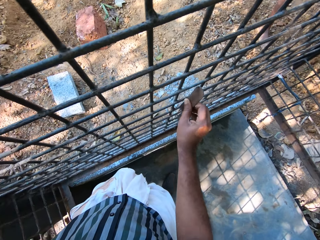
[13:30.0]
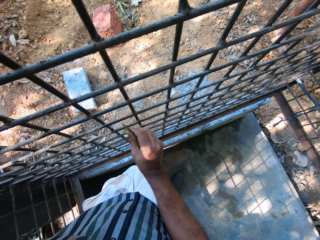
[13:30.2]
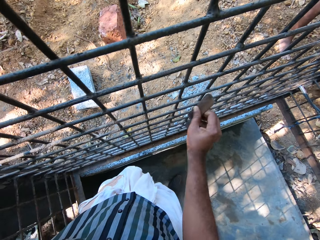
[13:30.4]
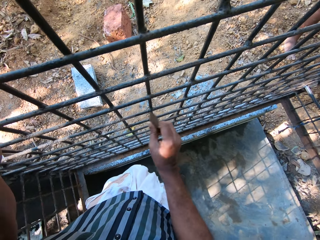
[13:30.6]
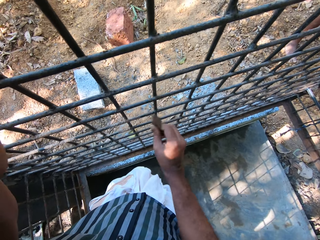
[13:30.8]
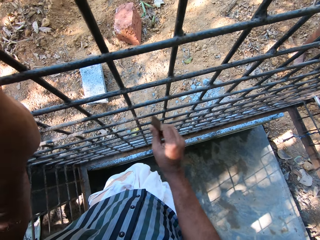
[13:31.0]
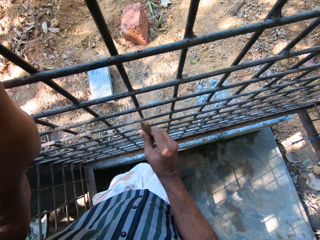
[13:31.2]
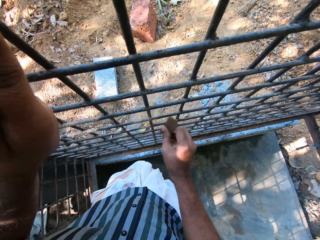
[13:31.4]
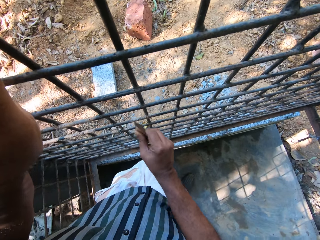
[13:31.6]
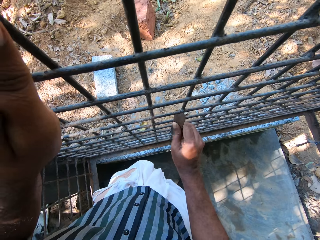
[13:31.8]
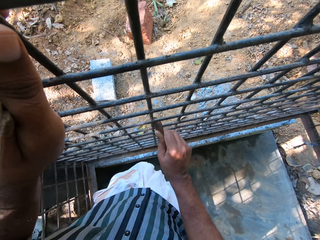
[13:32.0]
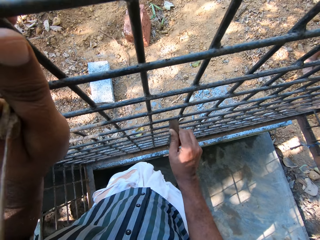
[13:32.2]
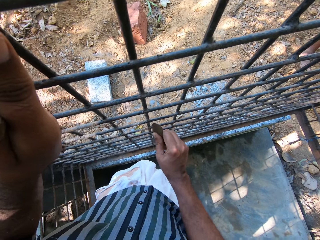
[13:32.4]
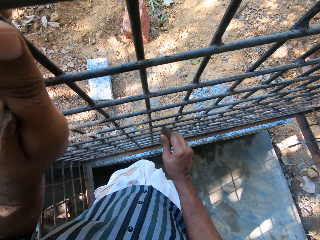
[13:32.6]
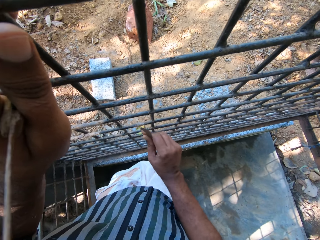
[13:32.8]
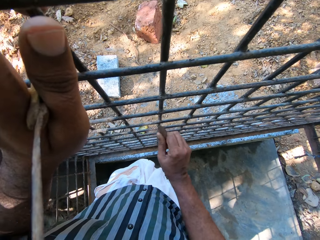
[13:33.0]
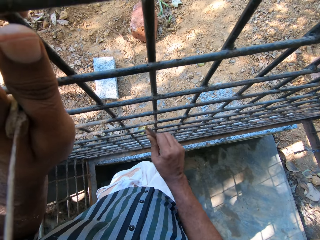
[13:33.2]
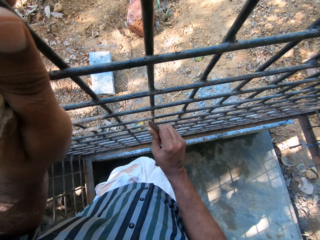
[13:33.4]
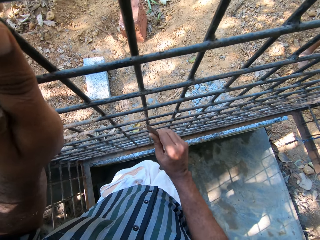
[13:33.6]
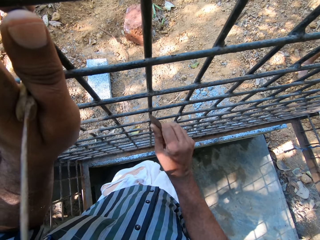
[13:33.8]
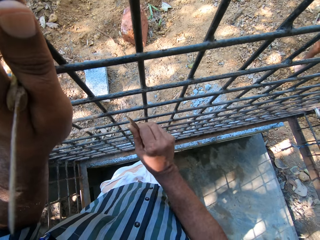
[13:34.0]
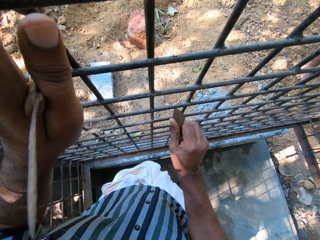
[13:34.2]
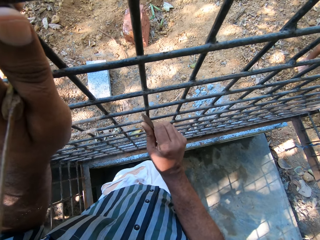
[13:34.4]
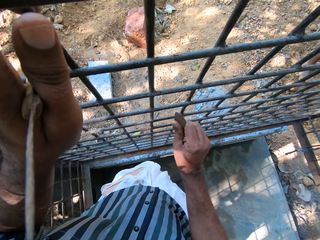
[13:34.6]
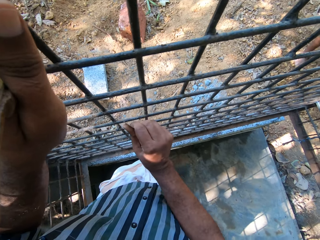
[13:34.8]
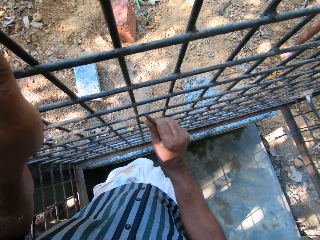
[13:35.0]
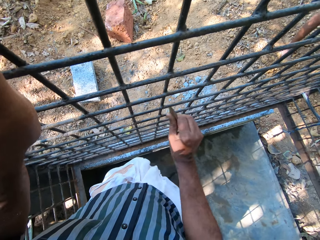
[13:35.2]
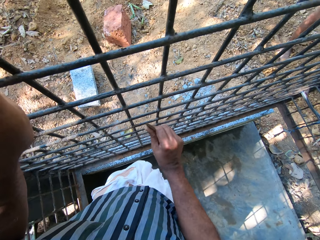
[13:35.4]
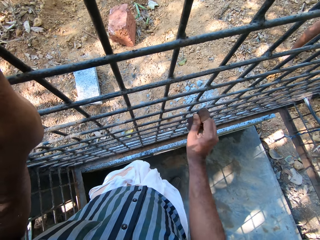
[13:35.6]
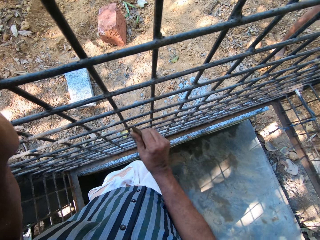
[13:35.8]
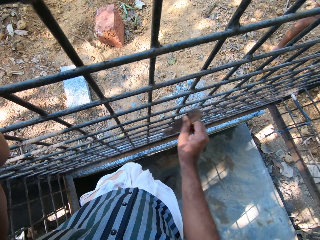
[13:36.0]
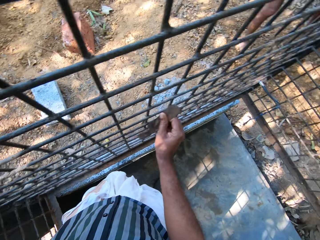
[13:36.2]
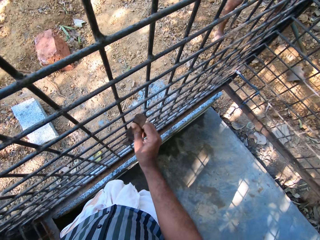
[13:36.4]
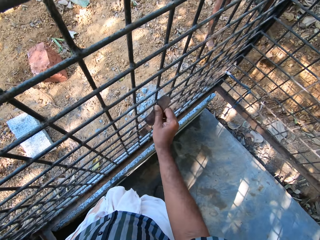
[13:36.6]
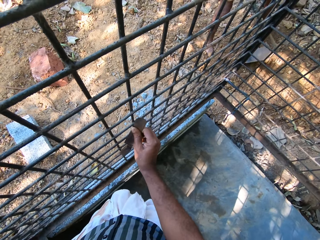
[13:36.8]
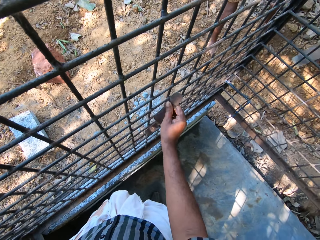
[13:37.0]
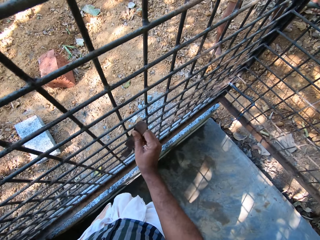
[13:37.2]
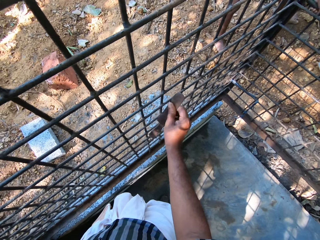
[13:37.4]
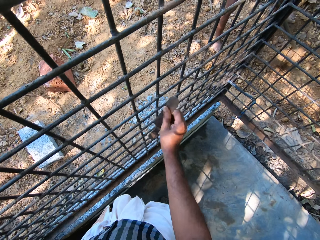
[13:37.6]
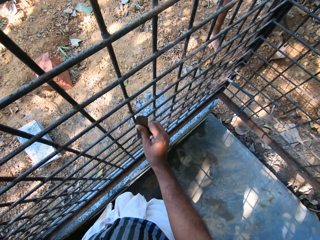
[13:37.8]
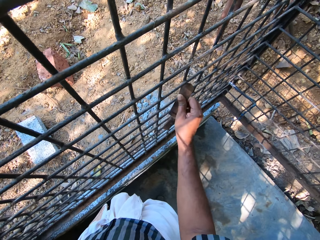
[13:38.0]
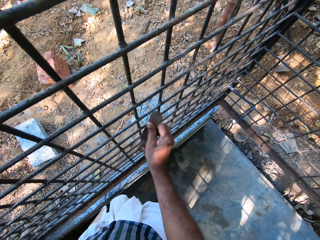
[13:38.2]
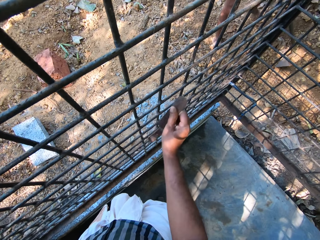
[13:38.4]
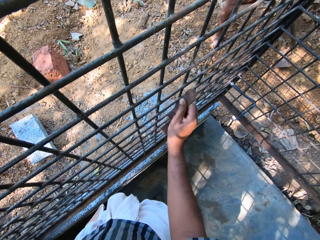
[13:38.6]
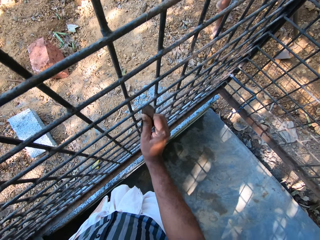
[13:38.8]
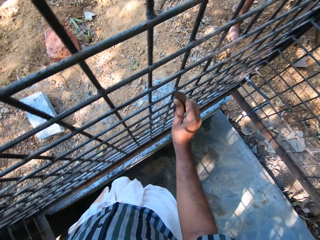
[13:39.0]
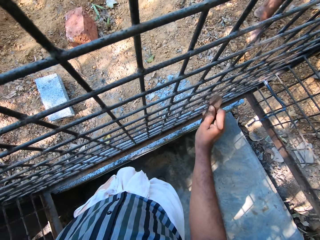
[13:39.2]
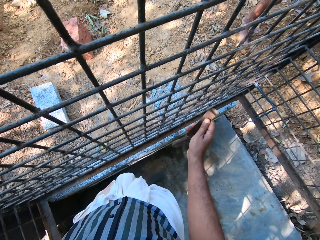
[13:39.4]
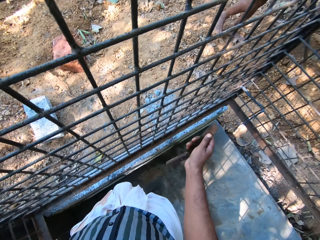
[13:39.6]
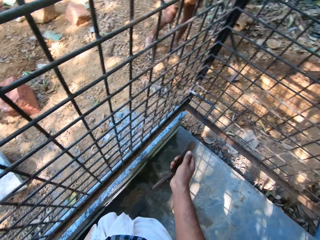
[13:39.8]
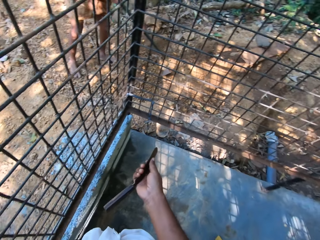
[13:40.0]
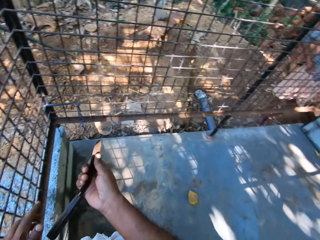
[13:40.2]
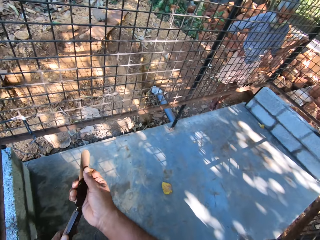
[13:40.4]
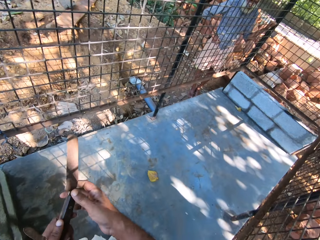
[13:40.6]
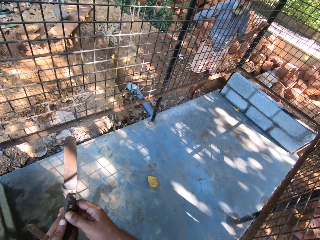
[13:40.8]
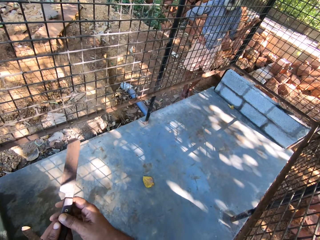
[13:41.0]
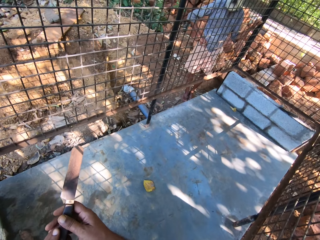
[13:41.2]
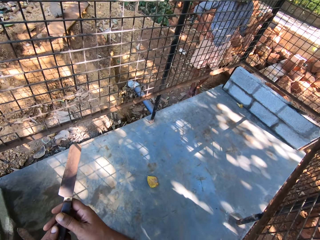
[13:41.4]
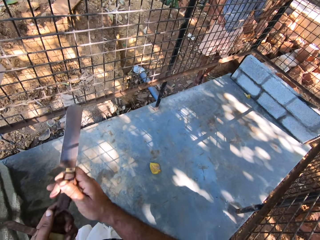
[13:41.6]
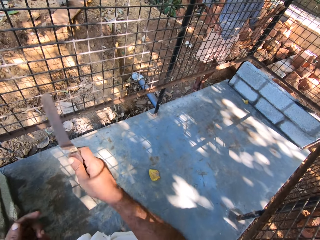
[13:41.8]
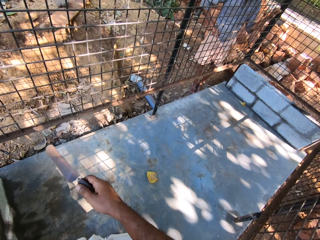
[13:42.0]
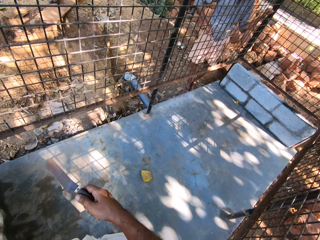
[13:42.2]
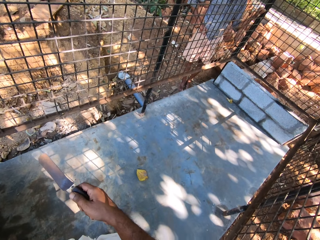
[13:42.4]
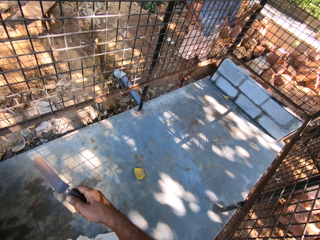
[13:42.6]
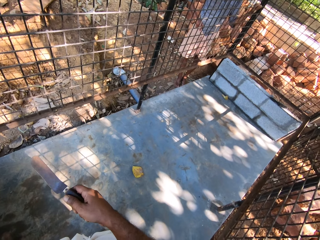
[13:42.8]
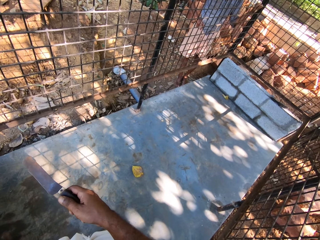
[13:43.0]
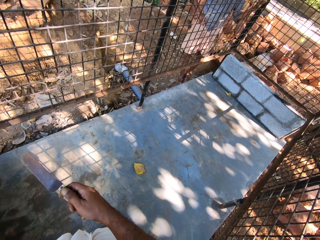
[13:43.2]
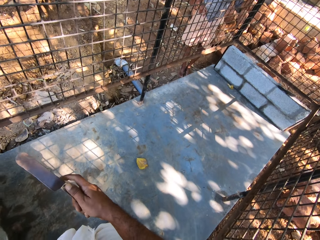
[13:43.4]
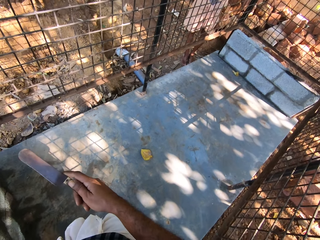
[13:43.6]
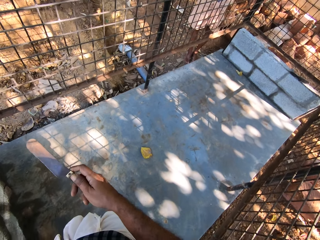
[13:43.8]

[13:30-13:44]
The camera wearer files the cage with the metal file in his right hand. He turns back, holds the file with both hands, and converses with a man and another man. The other man converses with the camera wearer.

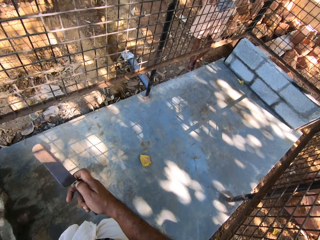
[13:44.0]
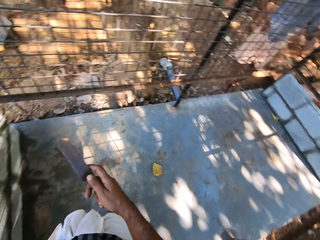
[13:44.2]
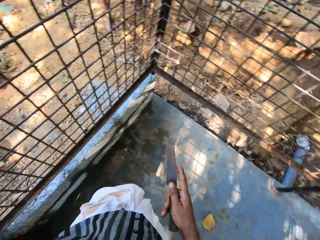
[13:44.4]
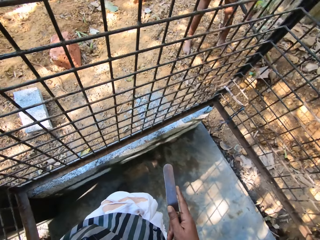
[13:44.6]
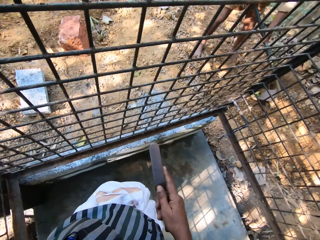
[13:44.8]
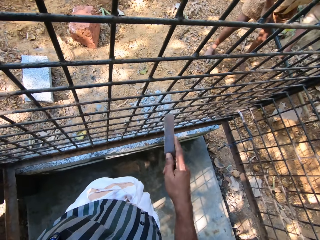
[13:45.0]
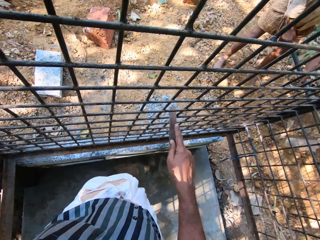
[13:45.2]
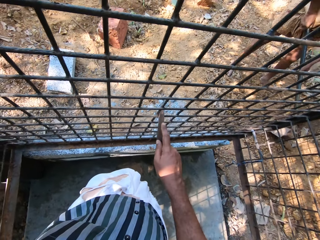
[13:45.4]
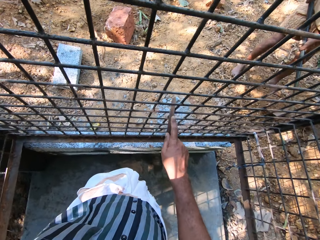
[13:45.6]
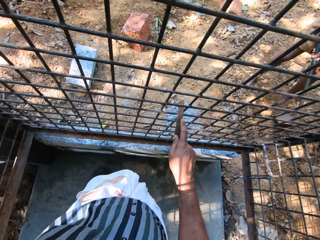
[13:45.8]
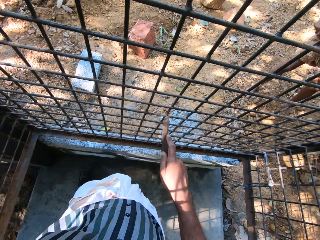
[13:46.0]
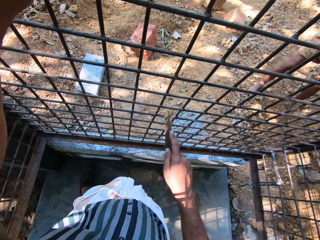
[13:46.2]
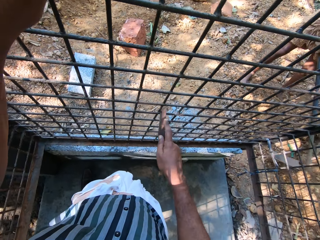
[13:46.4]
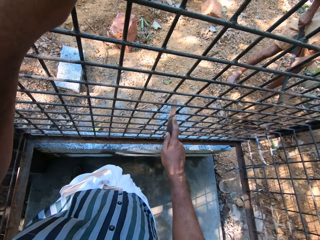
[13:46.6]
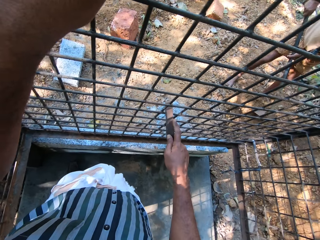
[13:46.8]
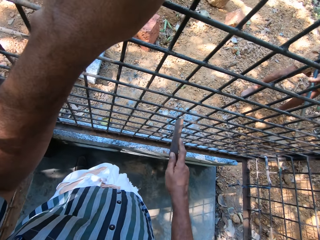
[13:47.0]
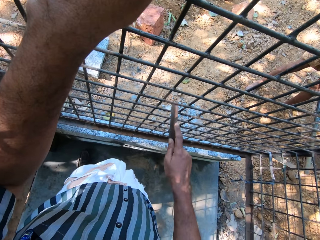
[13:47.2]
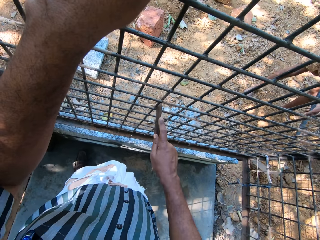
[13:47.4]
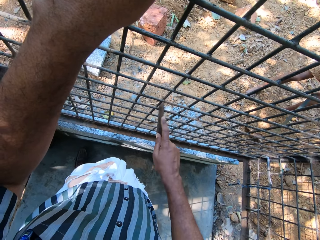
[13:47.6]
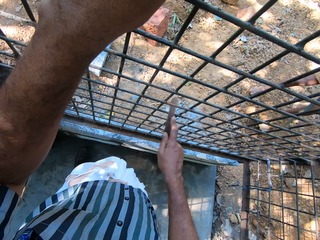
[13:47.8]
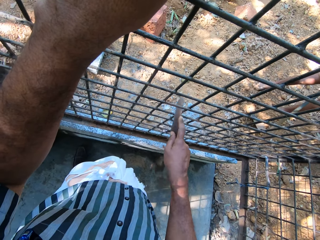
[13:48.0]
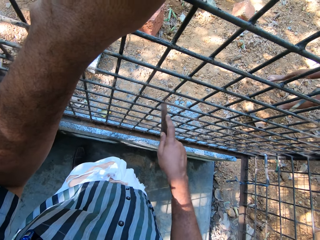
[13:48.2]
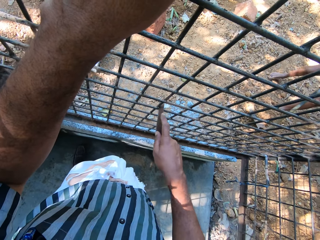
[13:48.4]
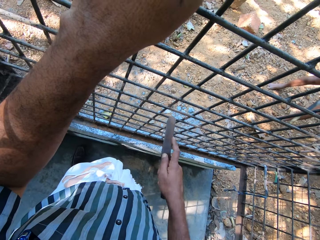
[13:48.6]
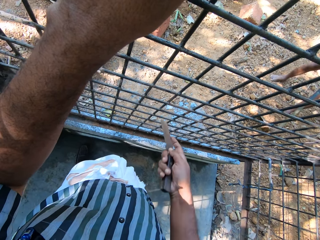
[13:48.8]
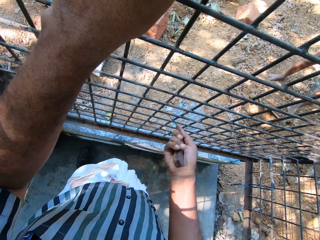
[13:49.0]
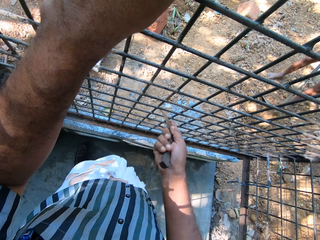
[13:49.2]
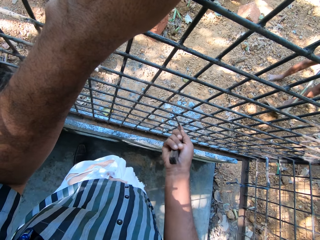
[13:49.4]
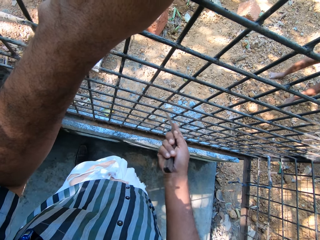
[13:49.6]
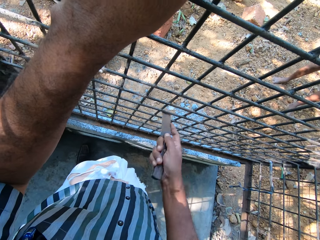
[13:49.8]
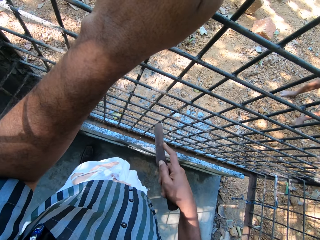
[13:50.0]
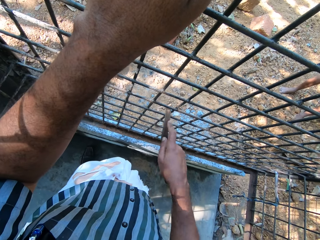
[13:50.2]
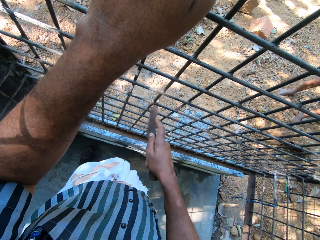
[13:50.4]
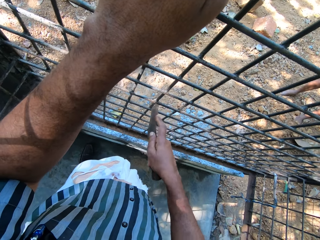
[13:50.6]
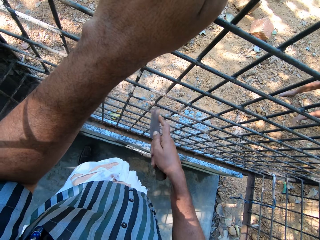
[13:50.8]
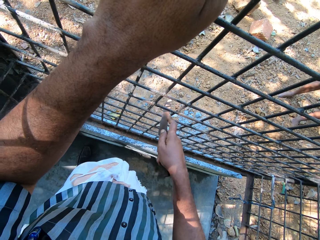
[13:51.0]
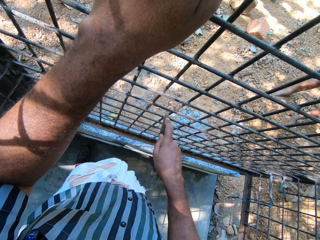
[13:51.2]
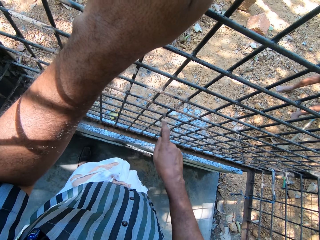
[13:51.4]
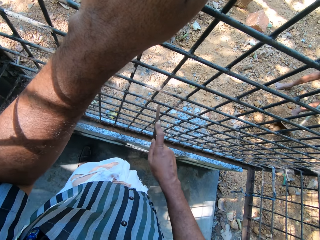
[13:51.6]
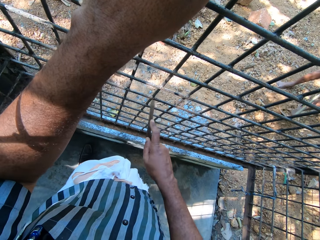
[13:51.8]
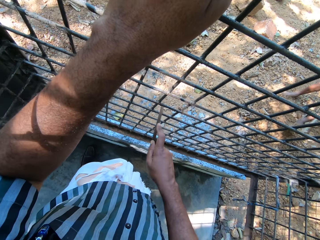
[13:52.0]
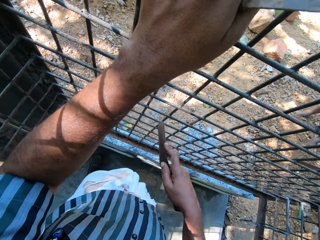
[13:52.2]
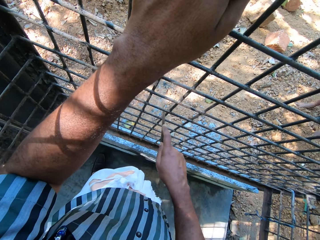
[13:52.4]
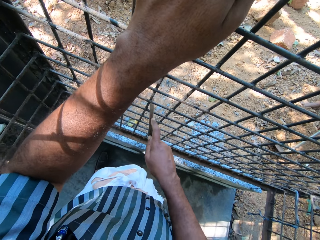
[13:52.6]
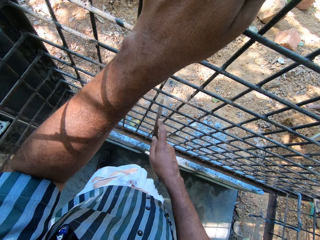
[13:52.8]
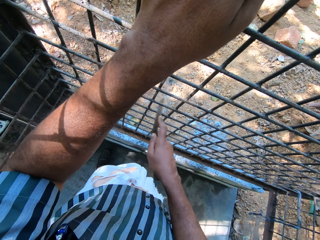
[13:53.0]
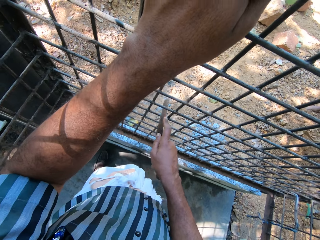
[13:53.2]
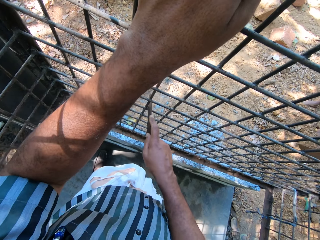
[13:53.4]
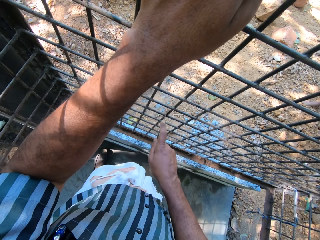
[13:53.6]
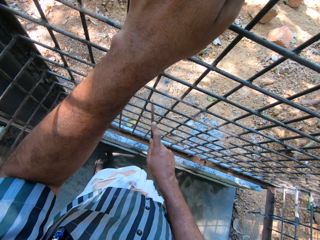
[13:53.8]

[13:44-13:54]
The camera wearer turns back. A man clears the ground with the hoe in his hands. Another man digs the ground with the hoe in both hands. The camera wearer scrapes the cage with the knife in his right hand.
